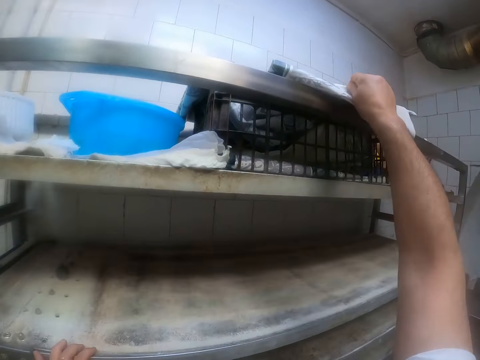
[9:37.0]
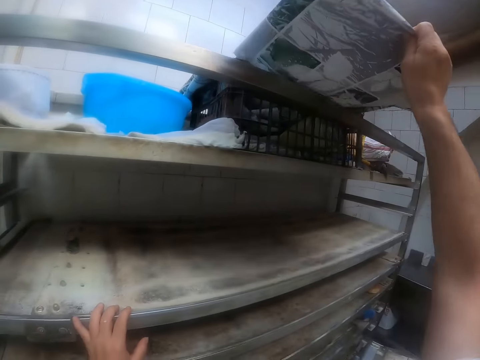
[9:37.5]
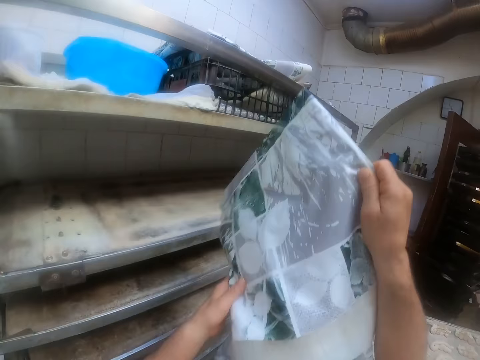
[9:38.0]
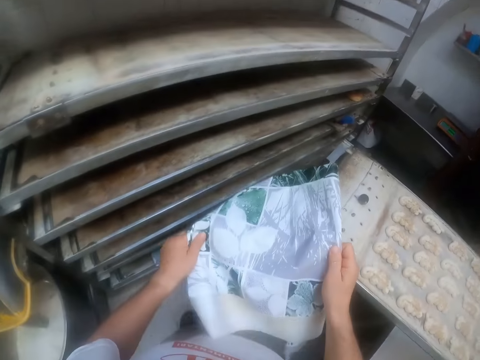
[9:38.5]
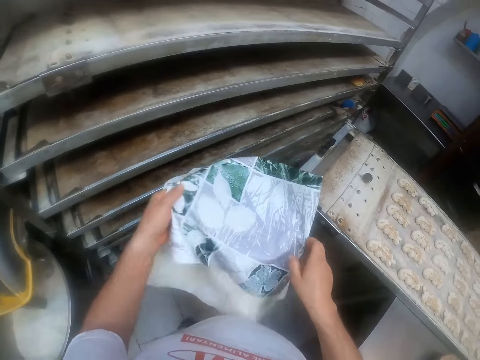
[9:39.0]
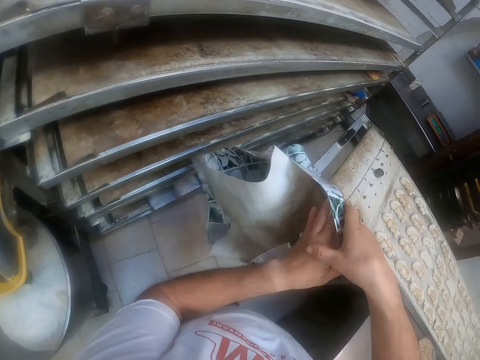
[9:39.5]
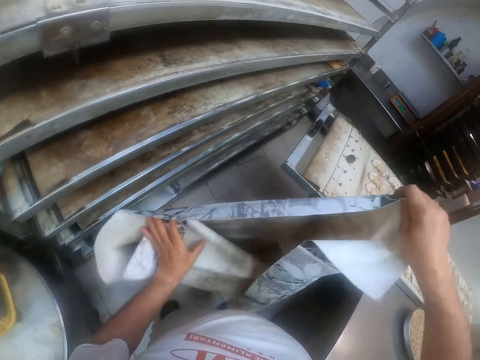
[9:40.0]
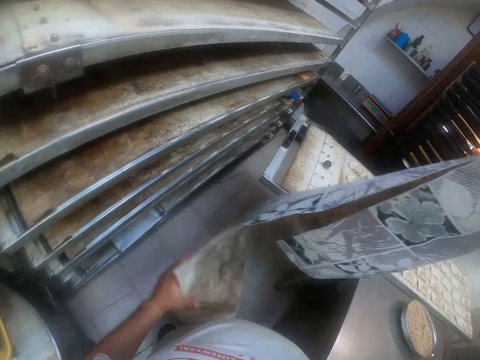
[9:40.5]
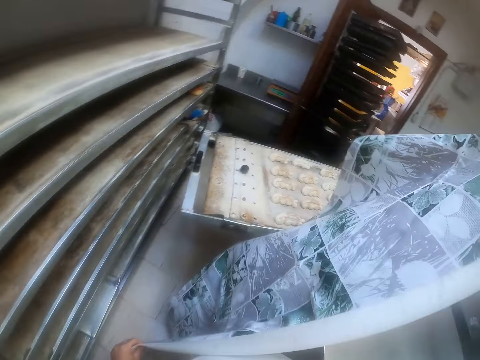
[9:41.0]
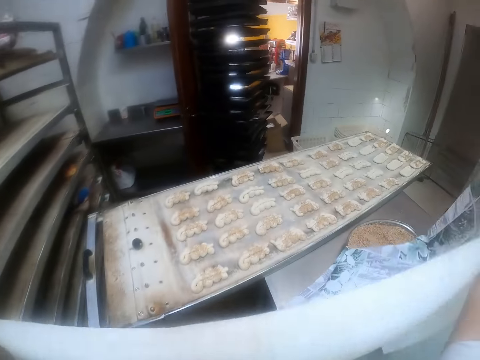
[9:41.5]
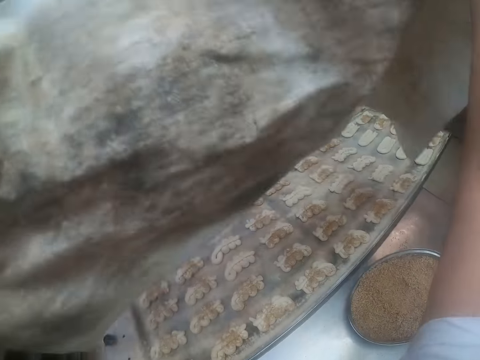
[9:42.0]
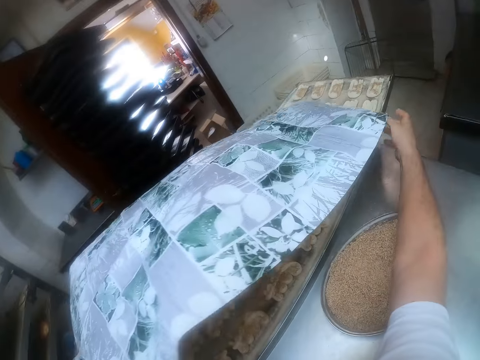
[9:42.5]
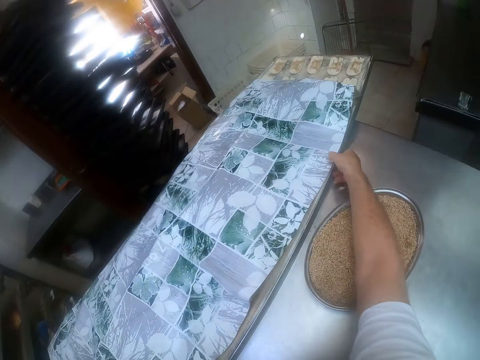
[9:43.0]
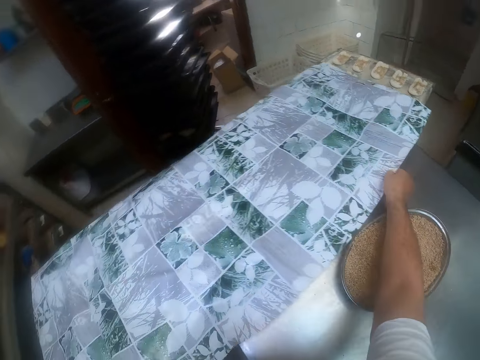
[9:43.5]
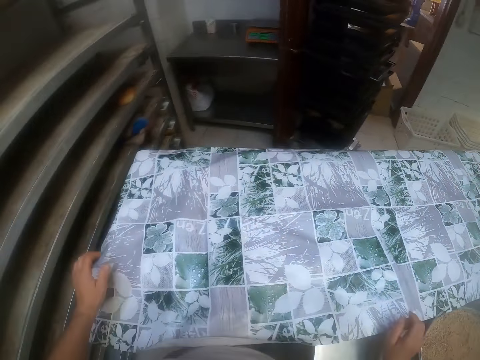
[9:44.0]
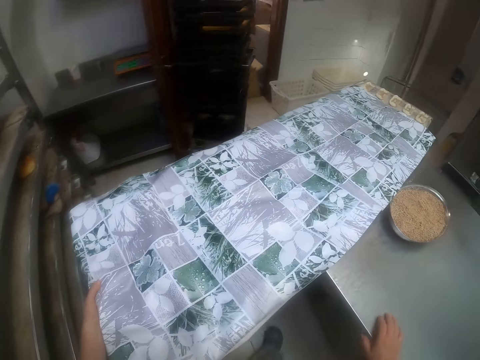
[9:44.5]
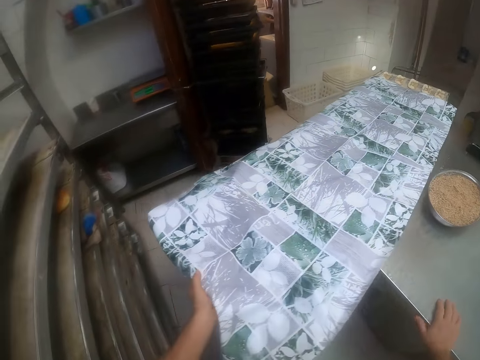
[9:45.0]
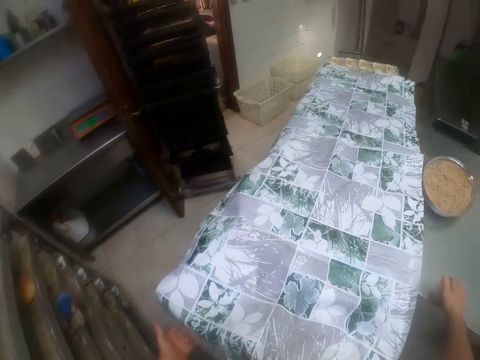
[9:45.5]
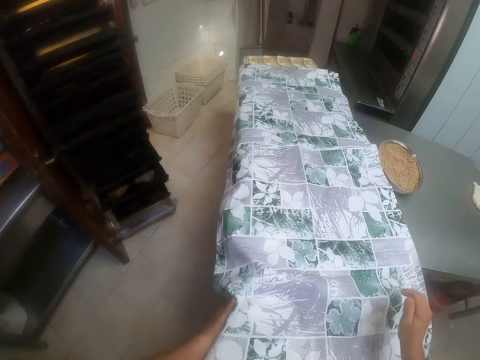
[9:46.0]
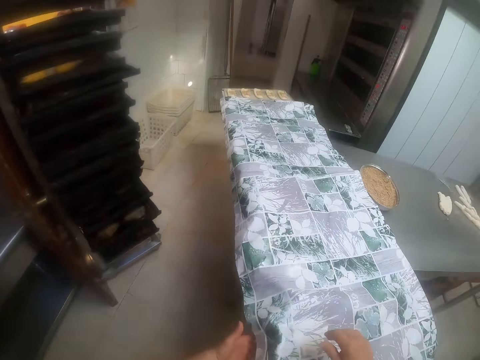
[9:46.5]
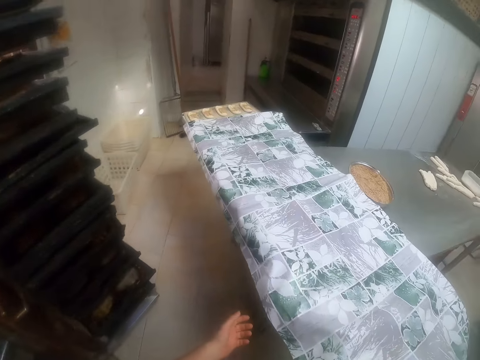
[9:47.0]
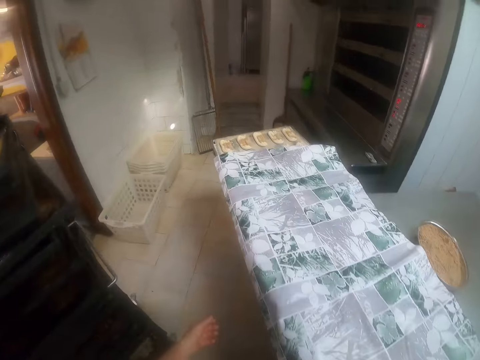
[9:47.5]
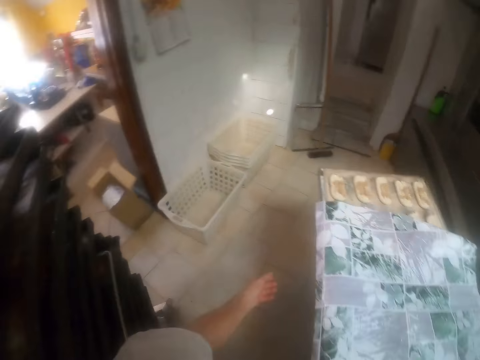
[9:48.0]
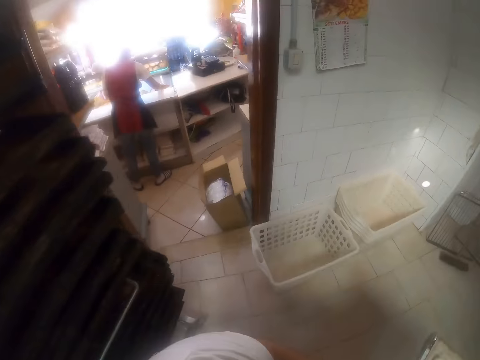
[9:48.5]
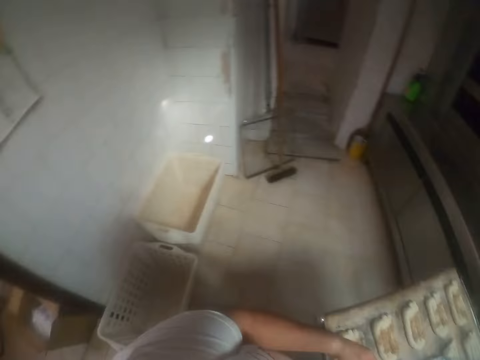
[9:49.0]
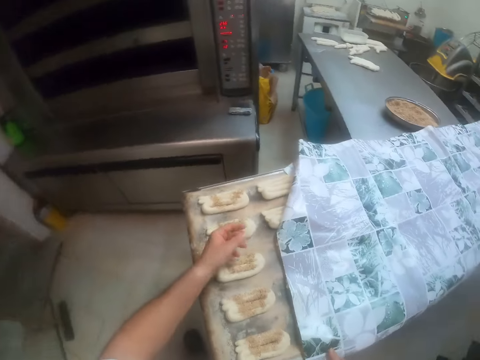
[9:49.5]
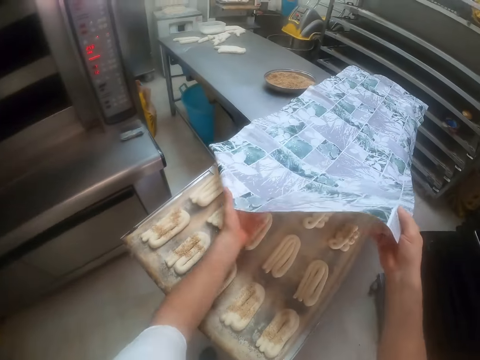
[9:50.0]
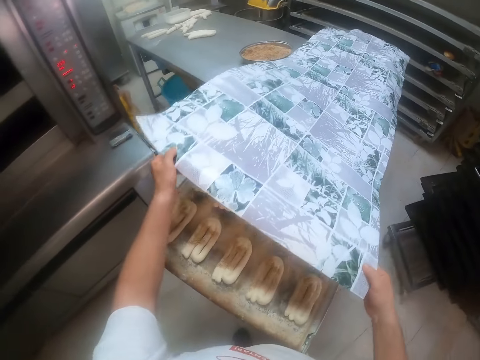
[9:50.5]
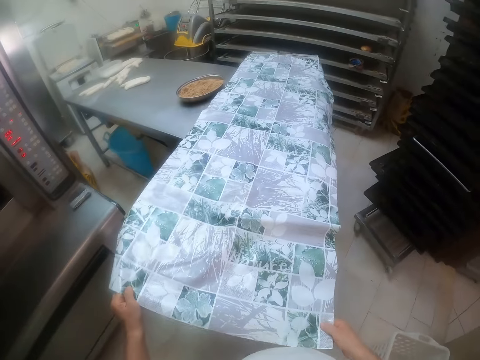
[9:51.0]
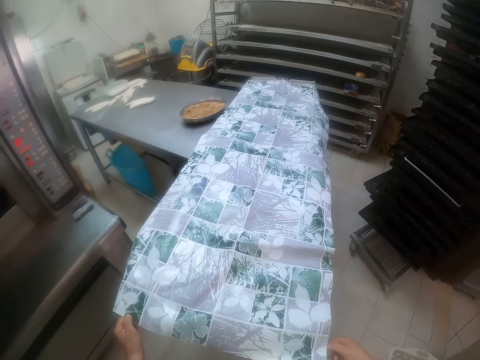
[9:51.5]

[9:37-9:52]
The camera wearer pulls a dough cloth-cover from the dough shelf with his right hand. He unfolds the dough cloth-cover with his hands. He covers the doughs on the dough tray with the dough cloth-cover in his hands. He adjusts the dough tray with his left hand. He walks around the dough tray. He adjusts the dough cloth-cover on the dough tray with his hands.

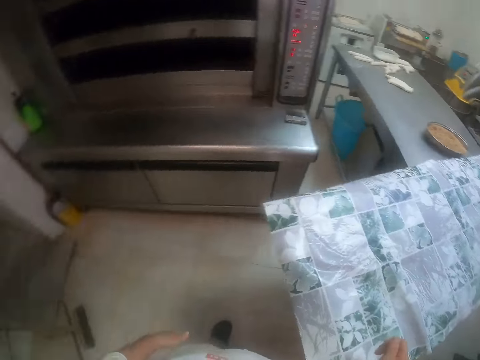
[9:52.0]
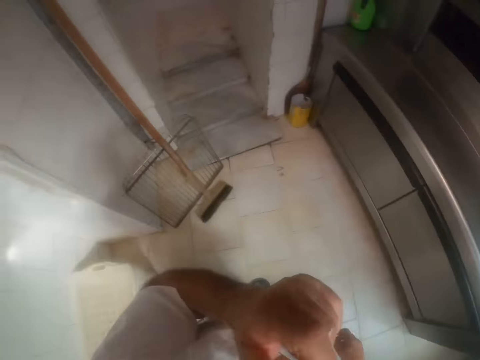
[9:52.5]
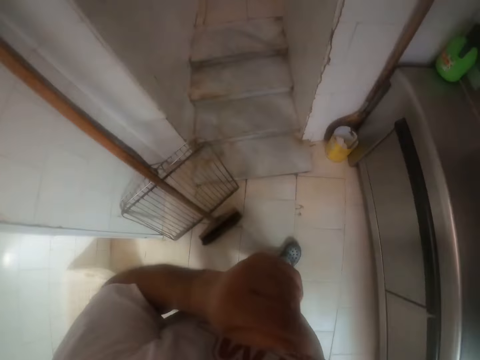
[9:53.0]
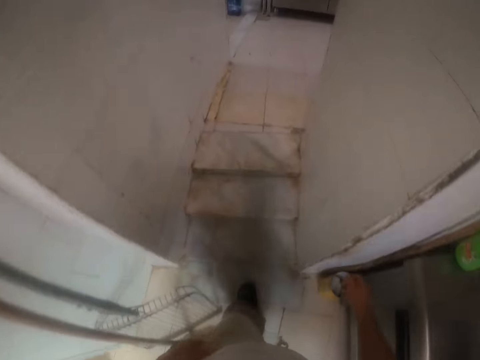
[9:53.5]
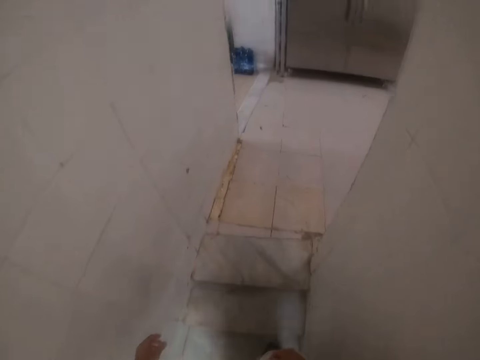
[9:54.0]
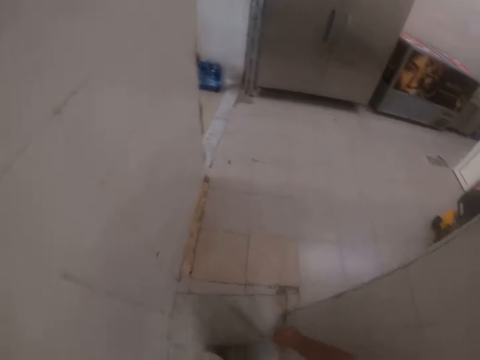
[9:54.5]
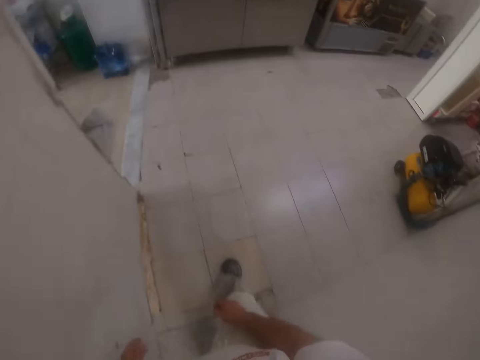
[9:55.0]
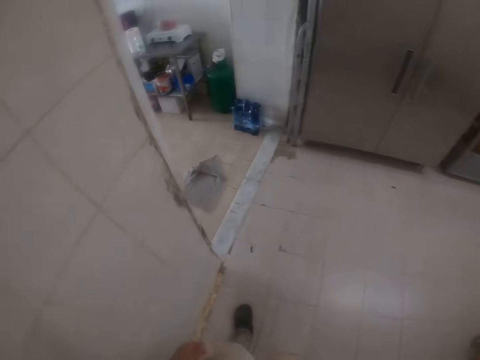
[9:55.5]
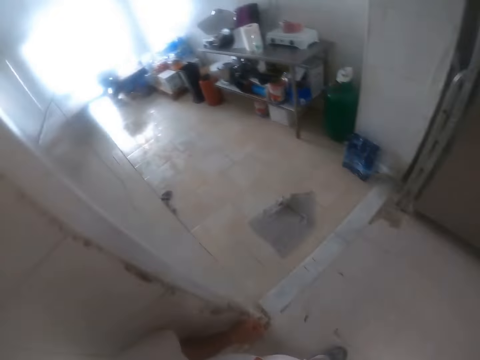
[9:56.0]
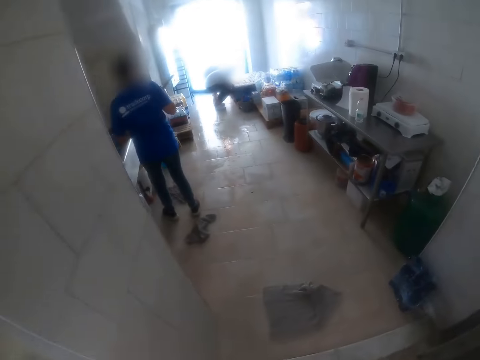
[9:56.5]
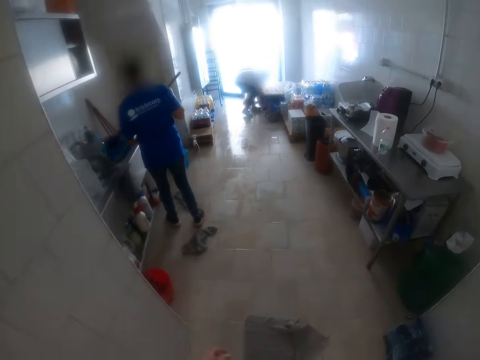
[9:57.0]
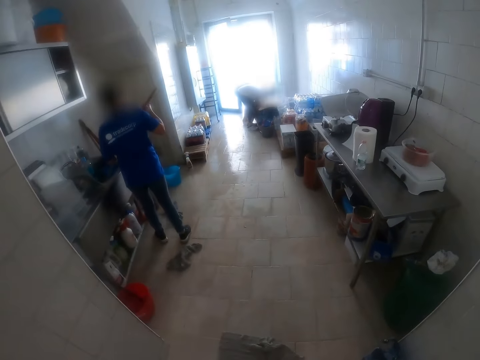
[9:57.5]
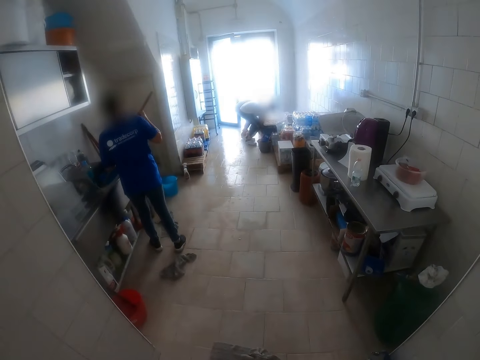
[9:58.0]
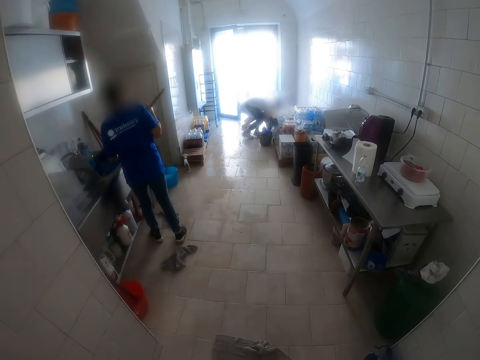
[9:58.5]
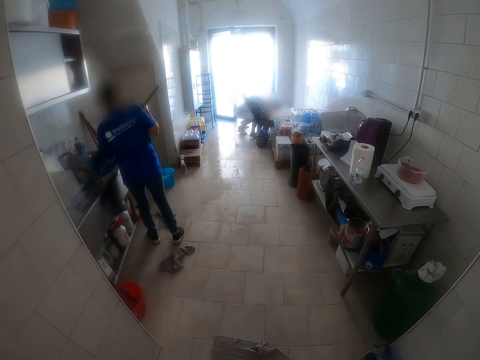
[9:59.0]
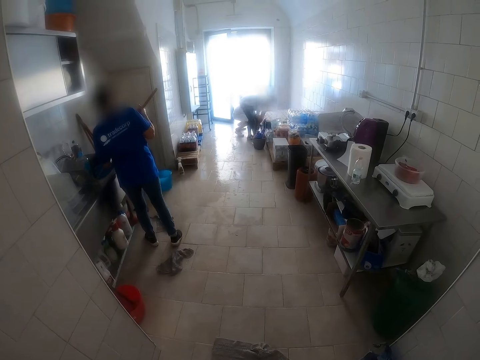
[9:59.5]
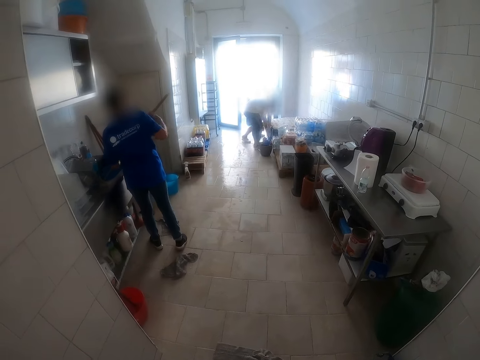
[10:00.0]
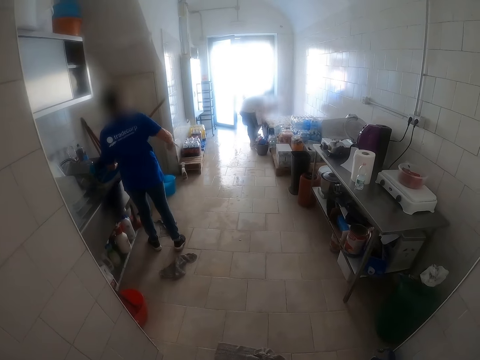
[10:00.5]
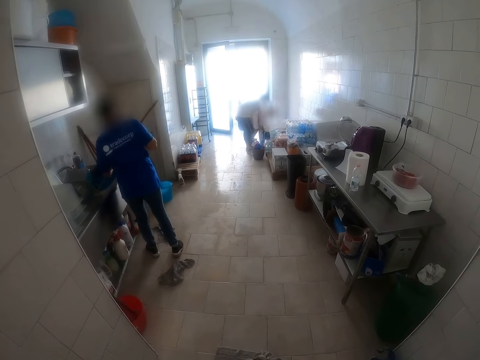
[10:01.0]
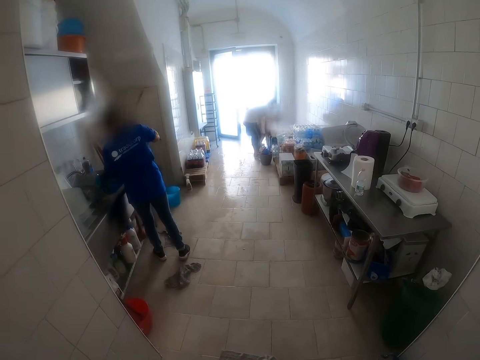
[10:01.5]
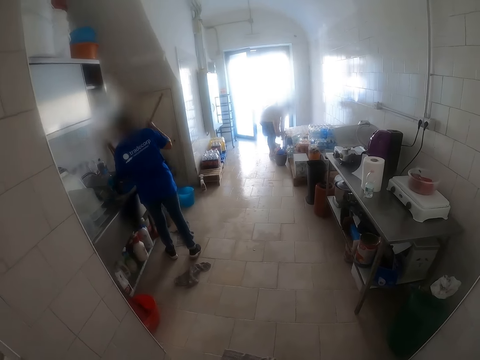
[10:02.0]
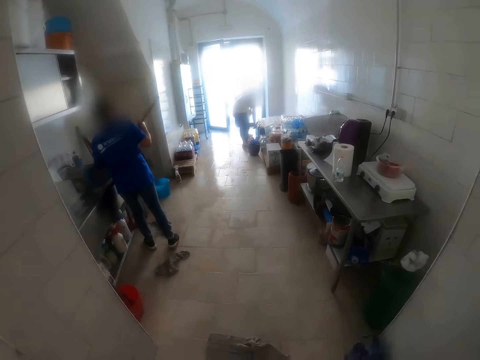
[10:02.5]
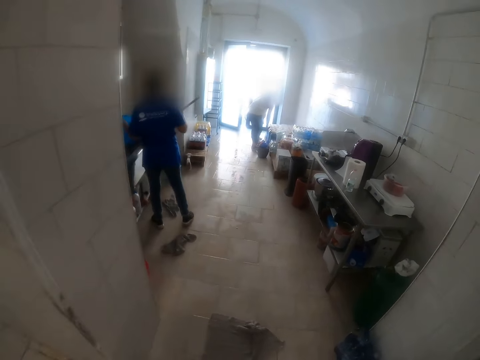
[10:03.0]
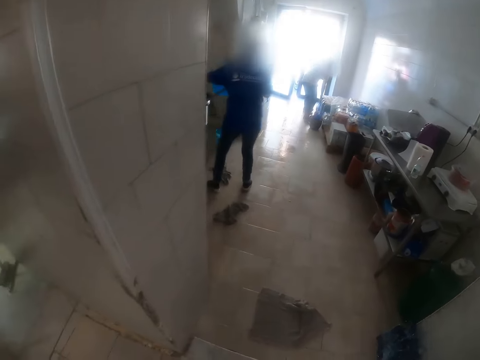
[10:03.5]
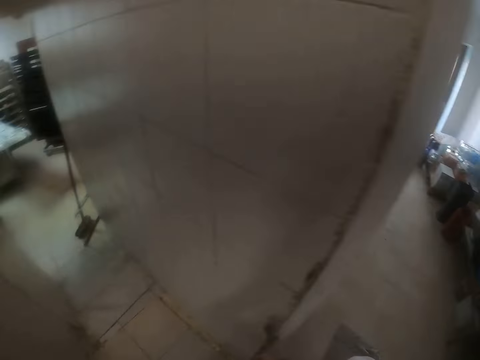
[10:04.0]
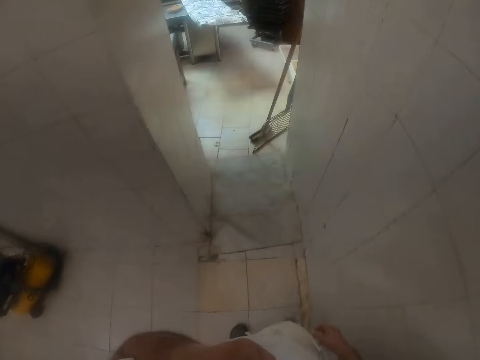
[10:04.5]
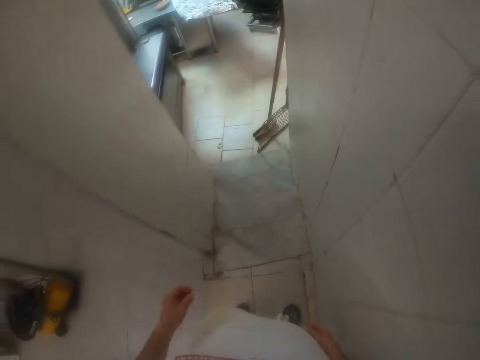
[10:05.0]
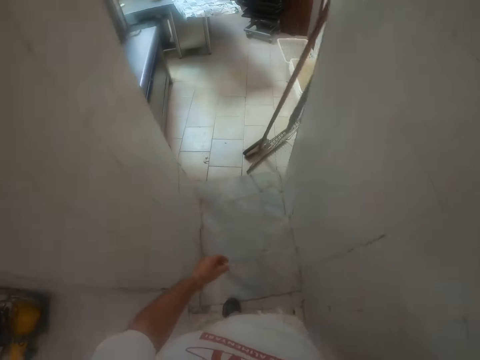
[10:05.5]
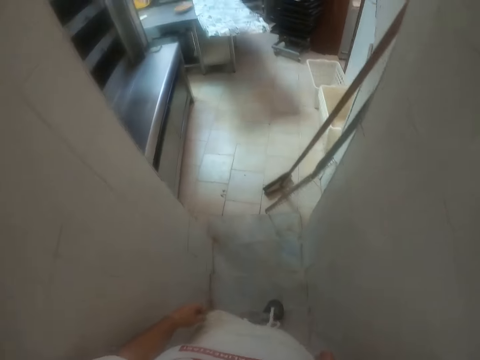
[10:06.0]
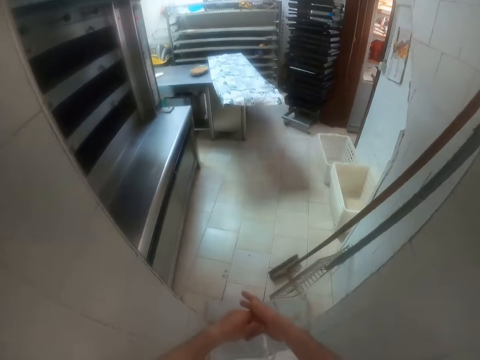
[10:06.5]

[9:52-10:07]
The camera wearer walks away from the dough tray. They walk up the stairs. They walk on the floor. A woman stirs dough with a stir stick in her hands. The man carries dough from the ground with his hands. The camera wearer stands on the floor. Another man pushes something on the floor. The camera wearer walks towards the dough table.
